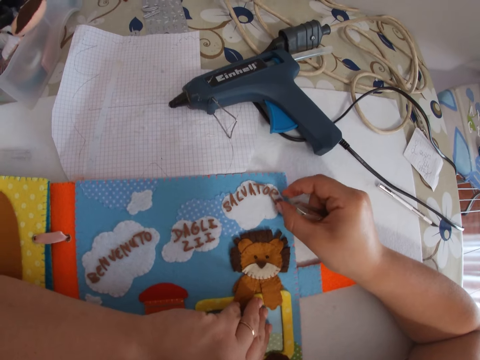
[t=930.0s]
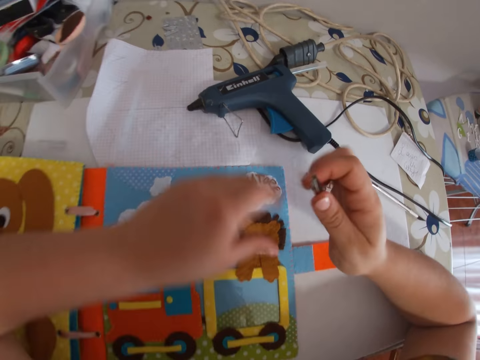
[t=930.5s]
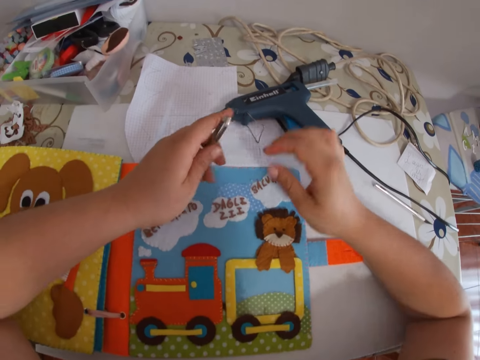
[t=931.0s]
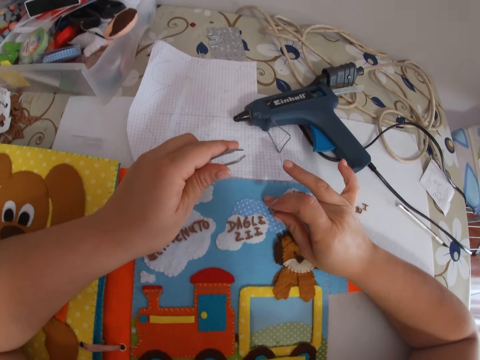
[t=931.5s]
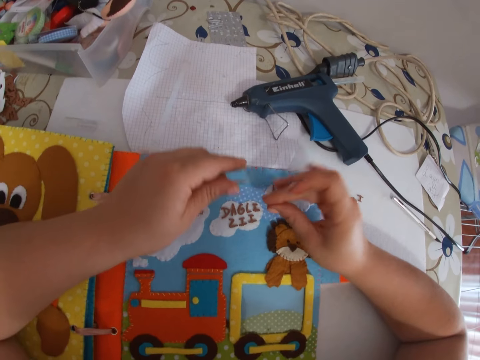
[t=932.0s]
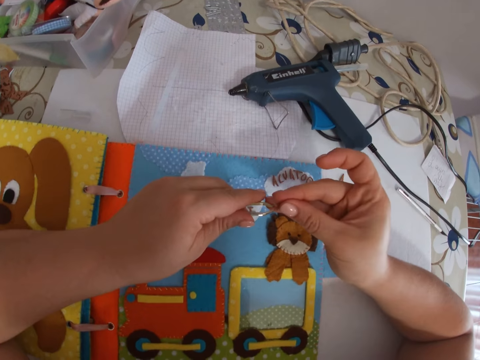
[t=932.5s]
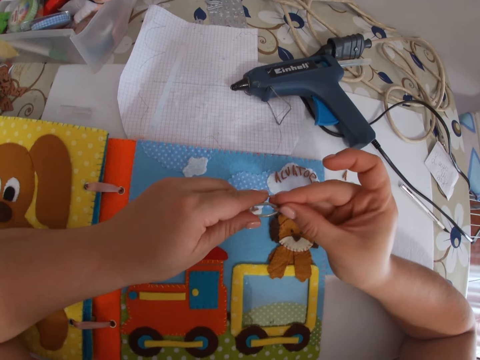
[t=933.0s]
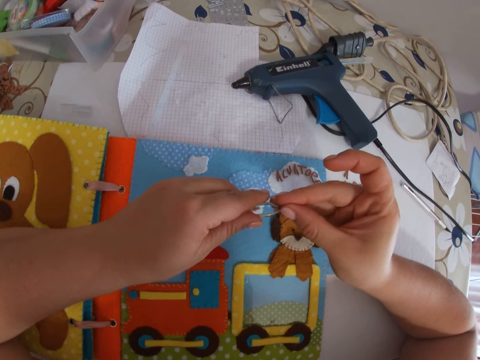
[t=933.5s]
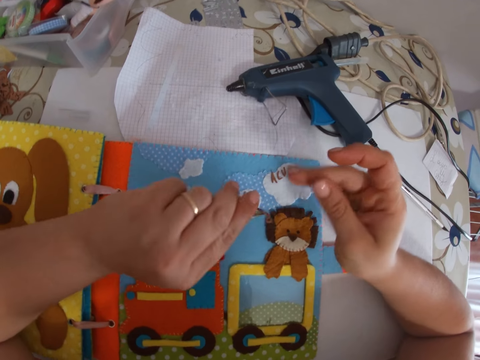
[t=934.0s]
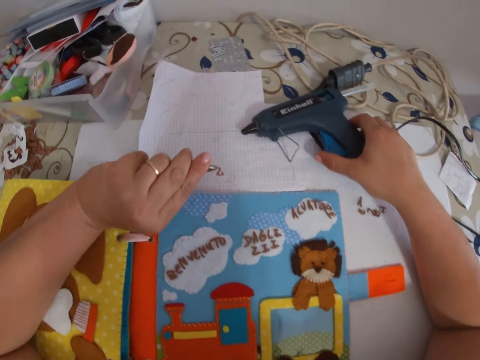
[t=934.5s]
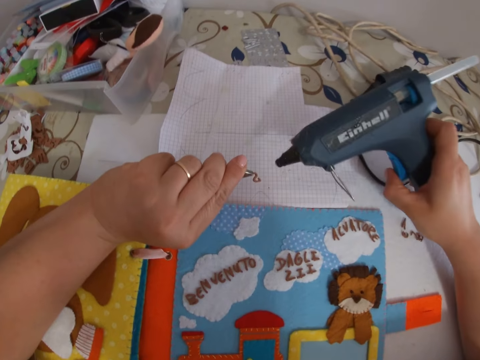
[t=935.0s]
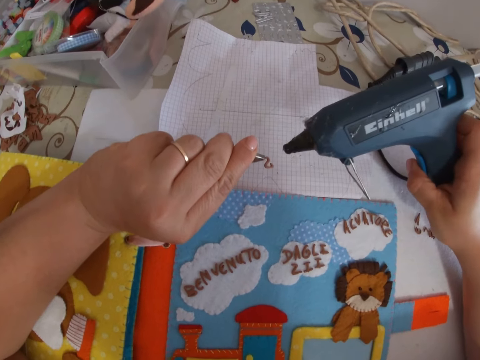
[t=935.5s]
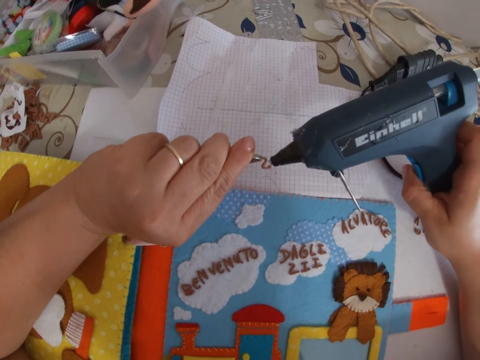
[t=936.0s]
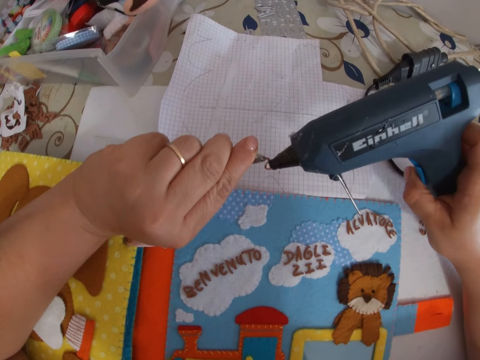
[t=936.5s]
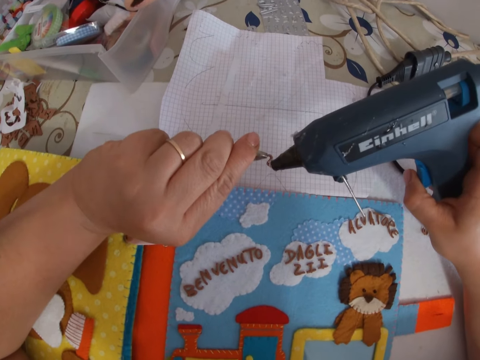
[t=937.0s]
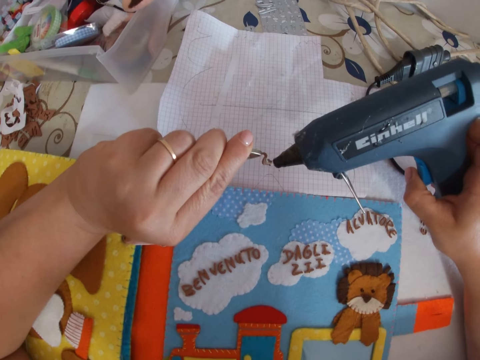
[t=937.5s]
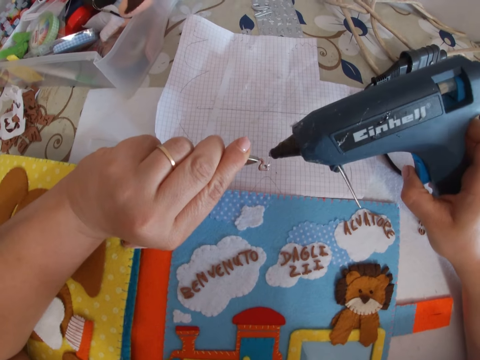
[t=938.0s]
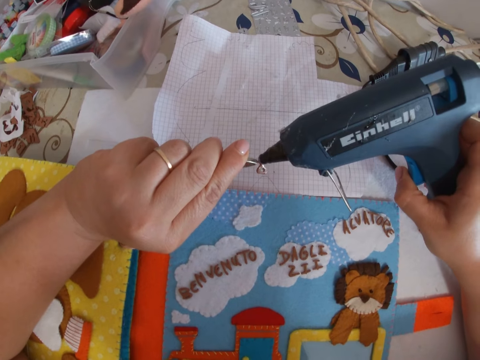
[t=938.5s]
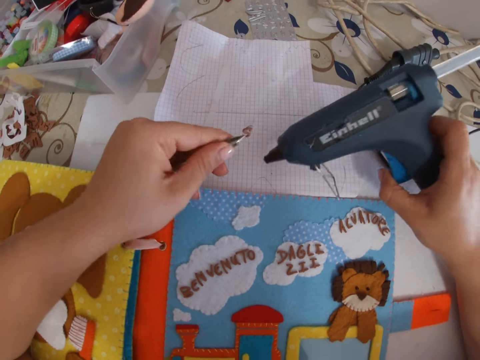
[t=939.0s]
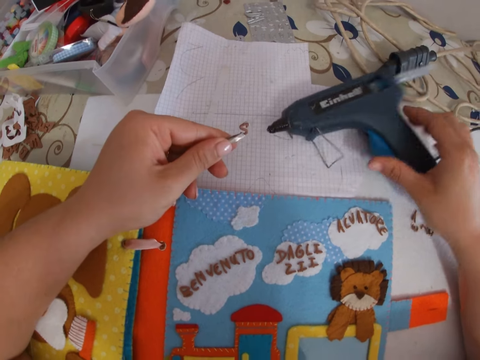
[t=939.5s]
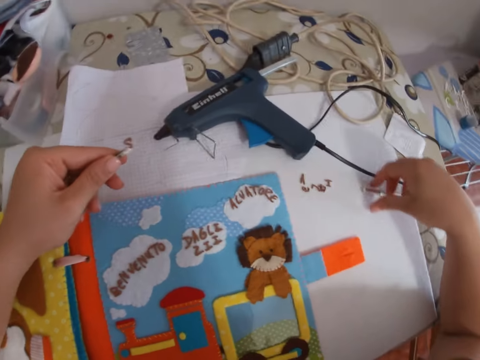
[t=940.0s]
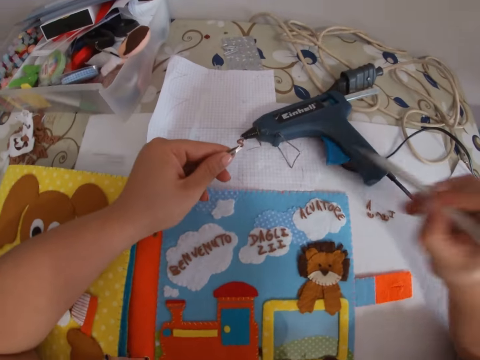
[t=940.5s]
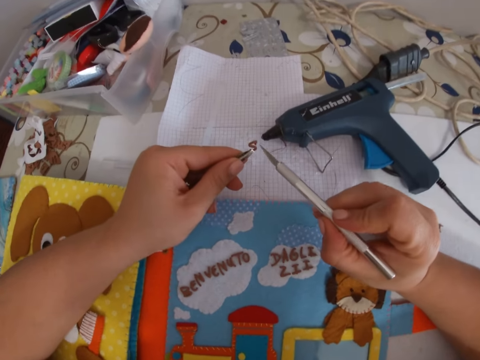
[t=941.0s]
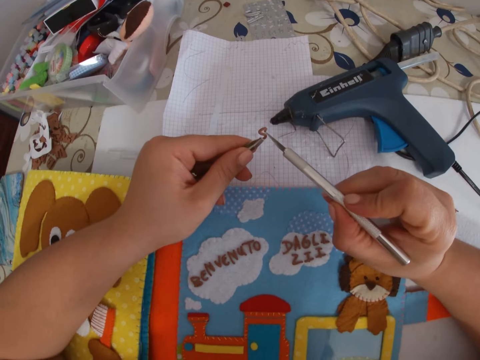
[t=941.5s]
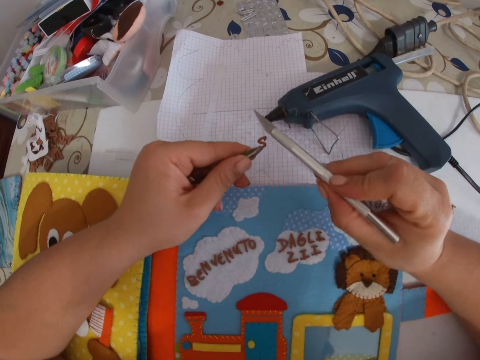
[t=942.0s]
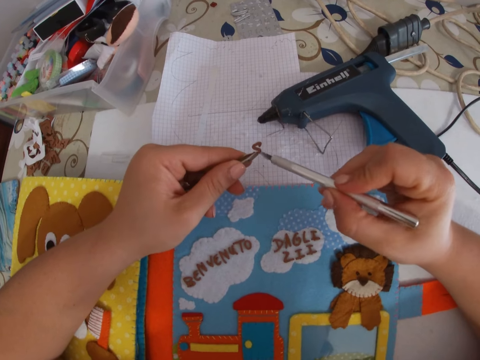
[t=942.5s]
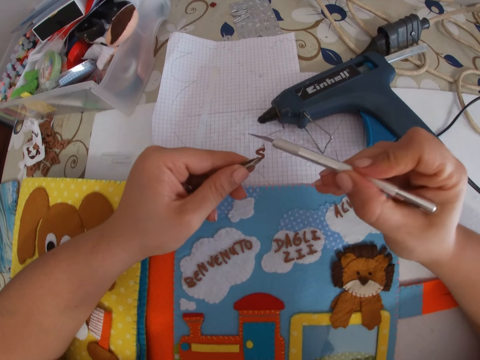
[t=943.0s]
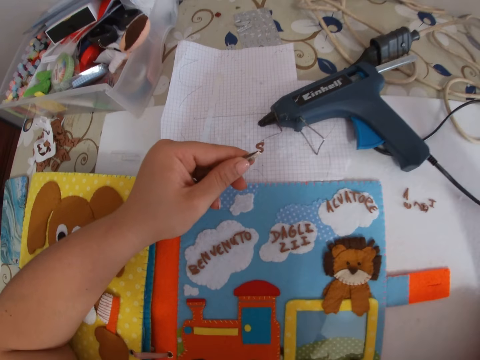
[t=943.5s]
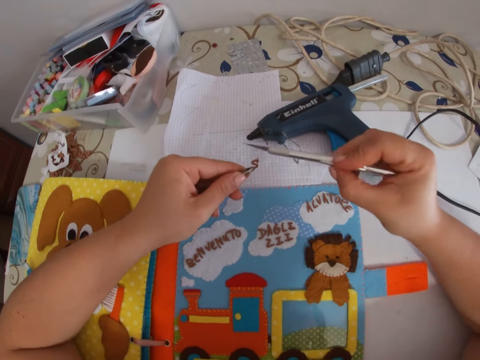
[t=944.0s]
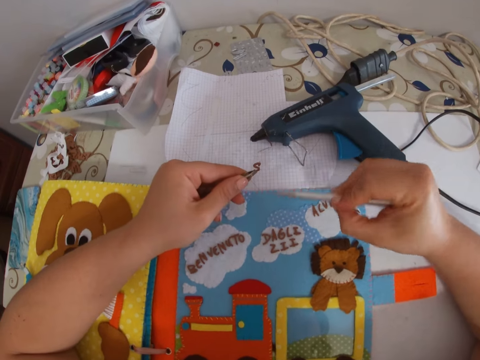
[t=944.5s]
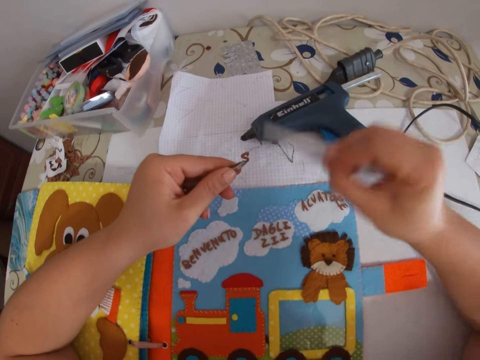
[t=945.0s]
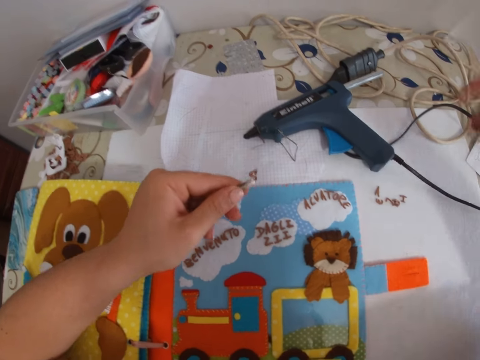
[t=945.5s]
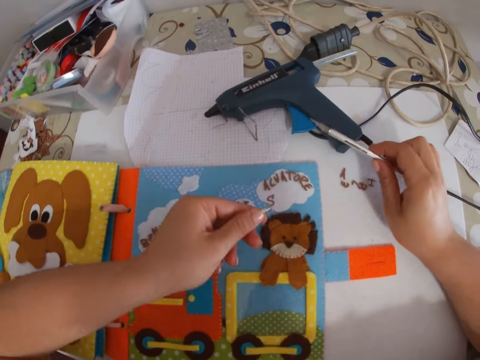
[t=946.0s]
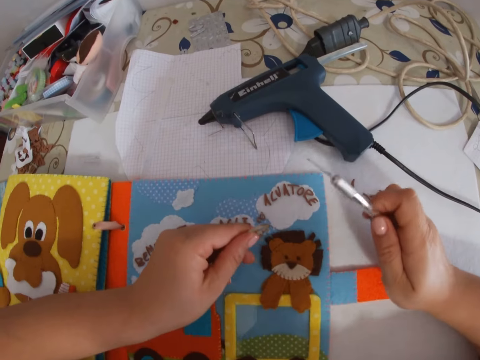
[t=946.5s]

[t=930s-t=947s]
The camera wearer picks up a letter tile or craft from the table with her right hand. She holds the letter tile with a tweezer in her left hand. She picks up the glue gun from the table with her right hand. She applies glue on the letter tile with the glue gun in her right hand. She drops the glue gun on the table with her right hand. She picks up the carving knife or pen knife from the table with her right hand. She removes glue from the letter tile with the carving knife in her right hand. She touches the craft with the pen knife.

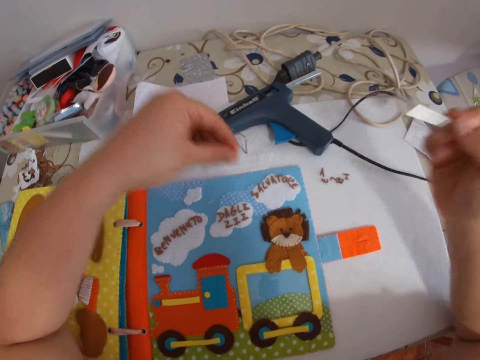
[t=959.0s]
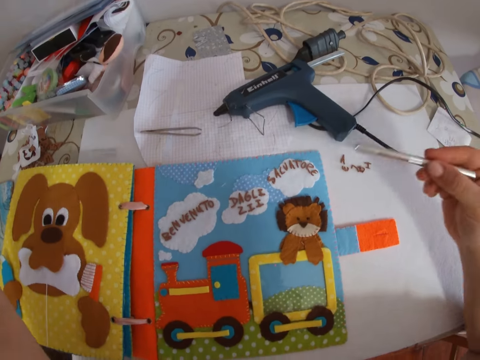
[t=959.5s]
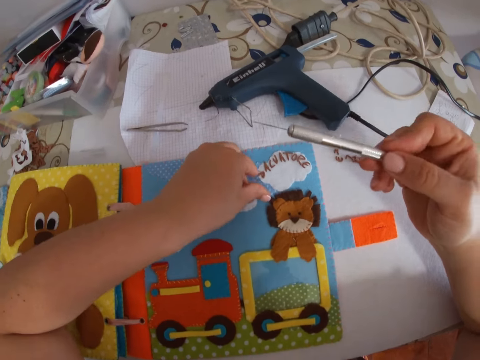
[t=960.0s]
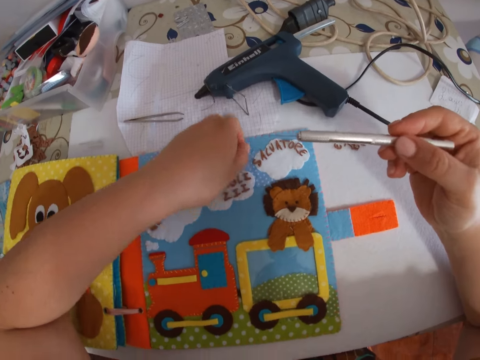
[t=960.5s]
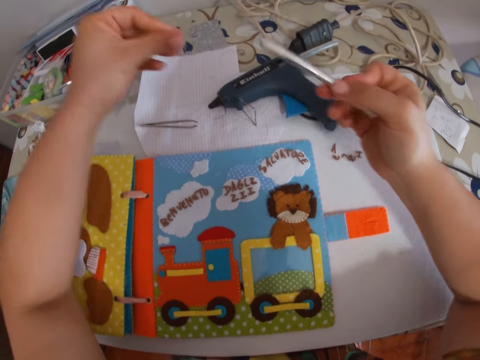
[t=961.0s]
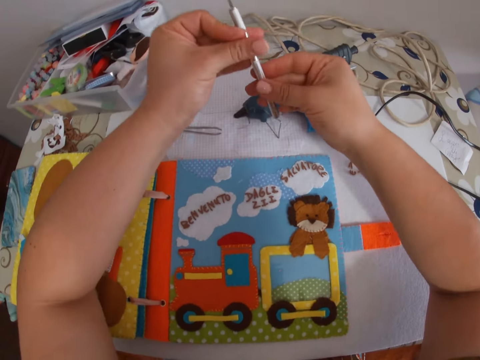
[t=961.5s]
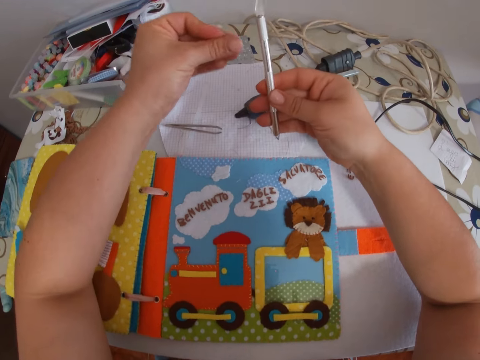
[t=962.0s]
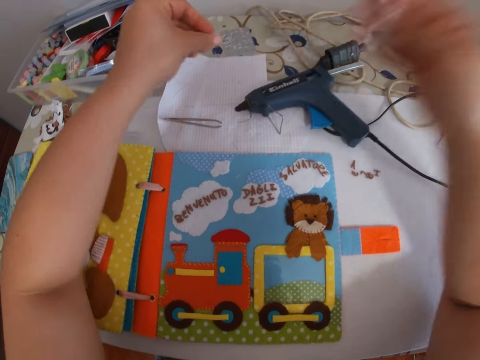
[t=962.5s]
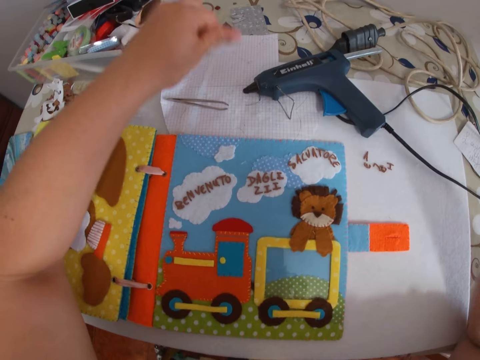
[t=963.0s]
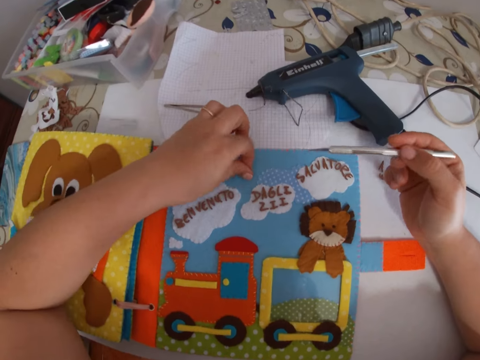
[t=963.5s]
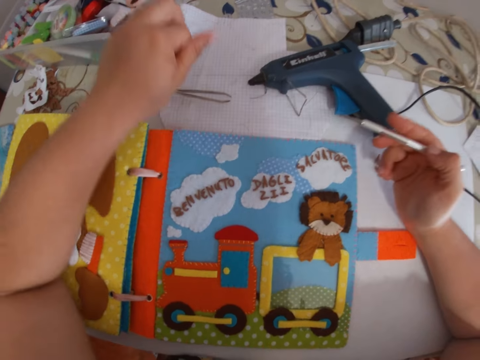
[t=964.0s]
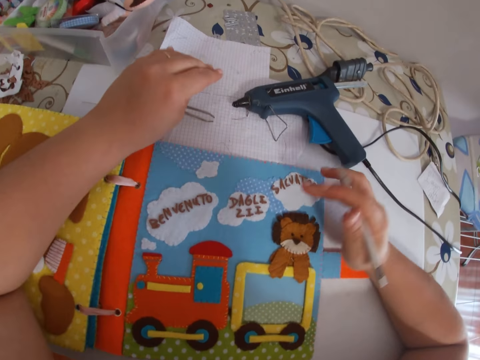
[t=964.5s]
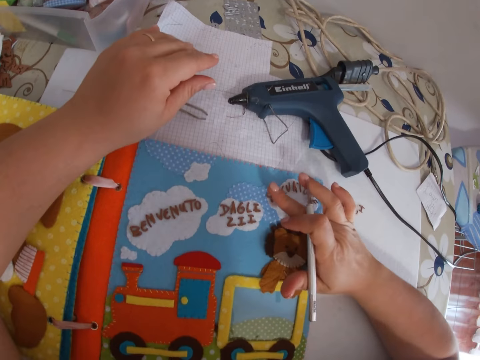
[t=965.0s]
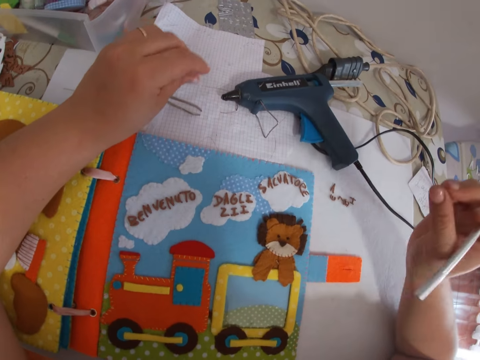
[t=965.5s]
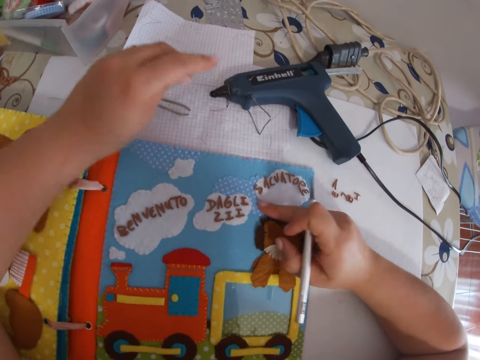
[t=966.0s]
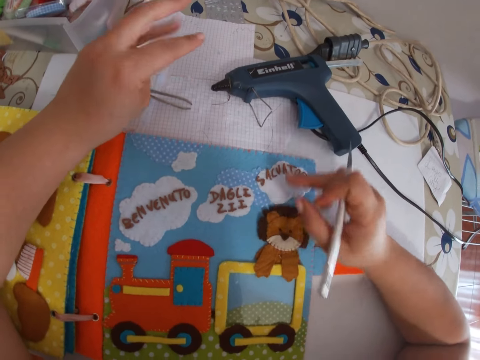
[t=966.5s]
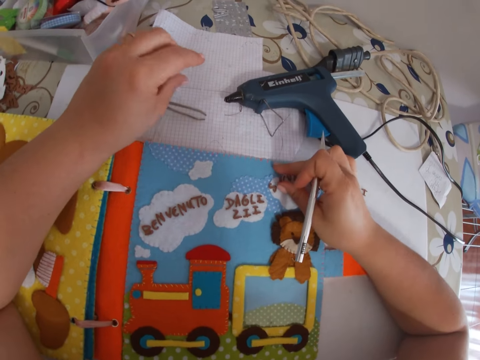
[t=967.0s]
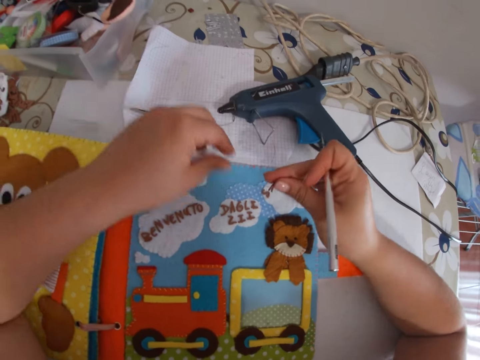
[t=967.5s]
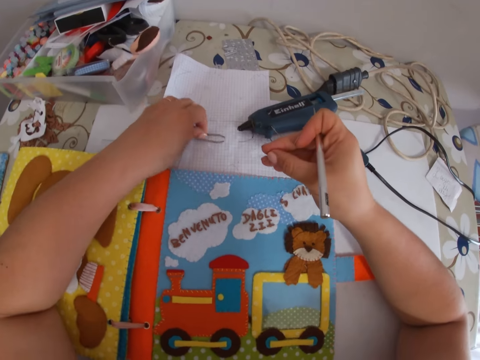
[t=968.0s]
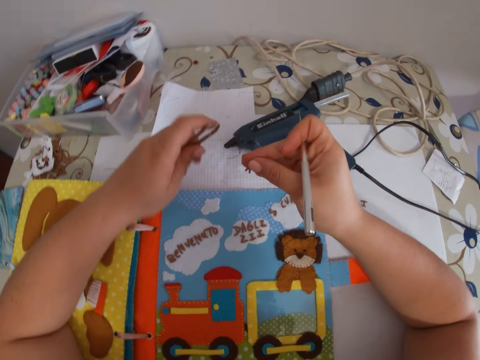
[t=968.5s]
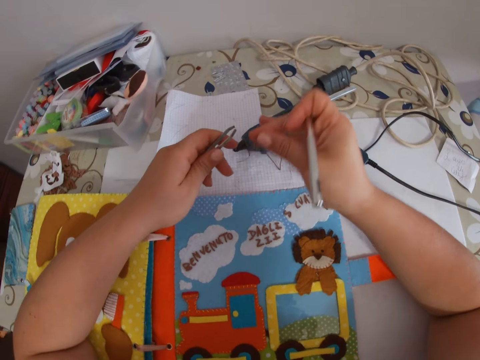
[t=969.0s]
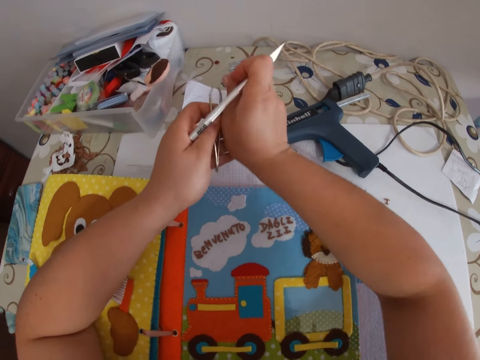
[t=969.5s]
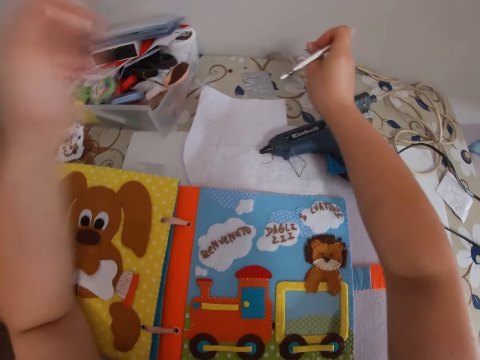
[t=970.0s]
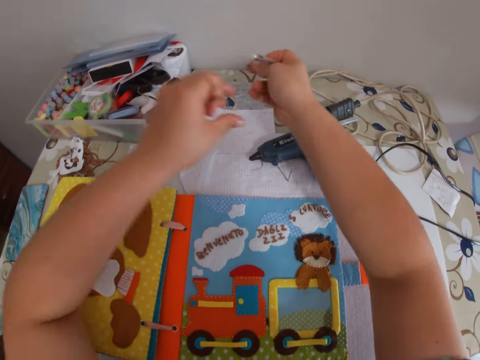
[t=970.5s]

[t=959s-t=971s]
The camera wearer waves the hand. She wipes the pen knife with fingers. She presses the craft with a finger. She carries the letter tile from the board with her right hand. She carries the tweezer from the table with her left hand.
